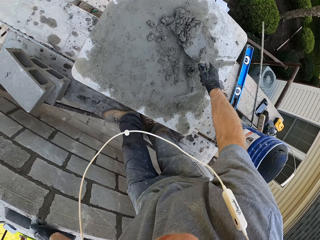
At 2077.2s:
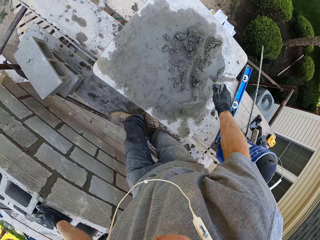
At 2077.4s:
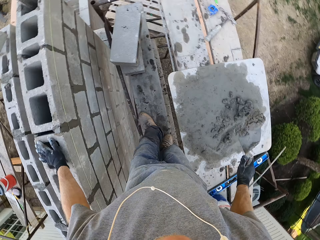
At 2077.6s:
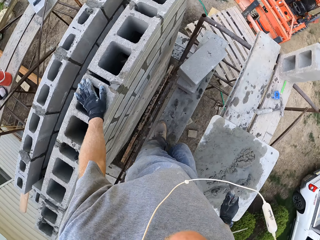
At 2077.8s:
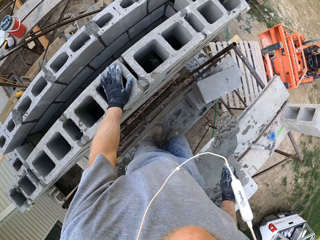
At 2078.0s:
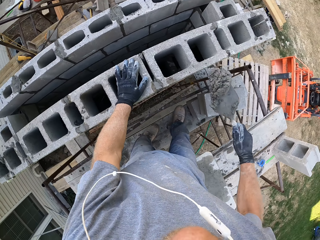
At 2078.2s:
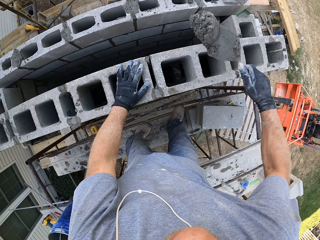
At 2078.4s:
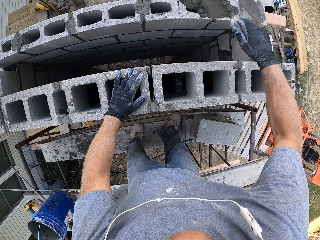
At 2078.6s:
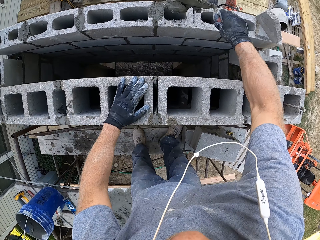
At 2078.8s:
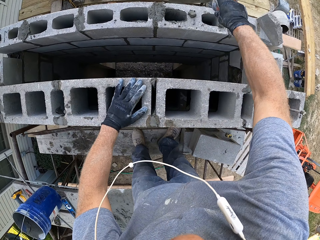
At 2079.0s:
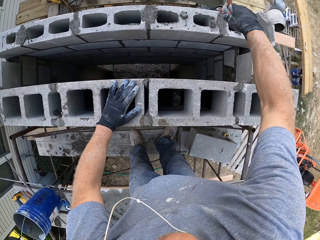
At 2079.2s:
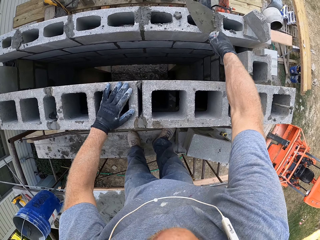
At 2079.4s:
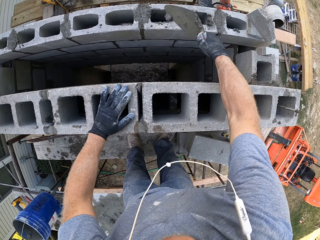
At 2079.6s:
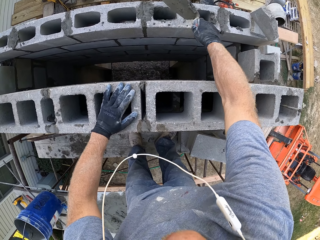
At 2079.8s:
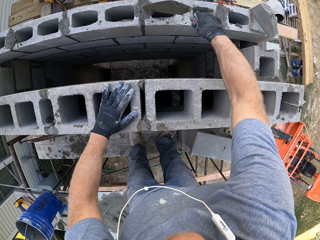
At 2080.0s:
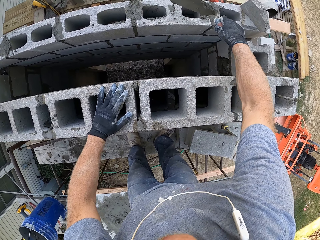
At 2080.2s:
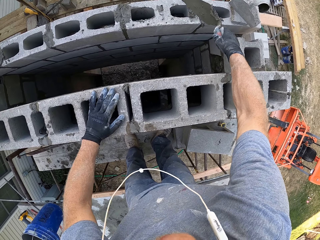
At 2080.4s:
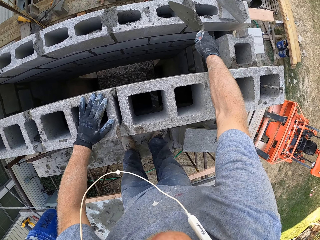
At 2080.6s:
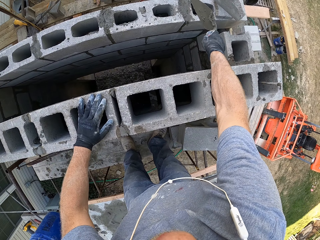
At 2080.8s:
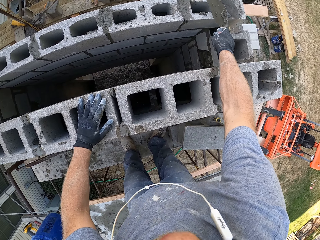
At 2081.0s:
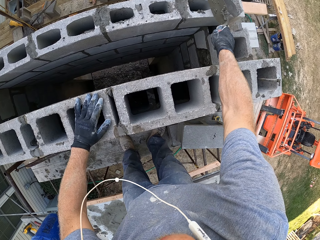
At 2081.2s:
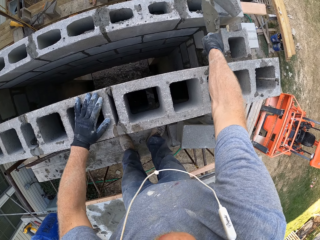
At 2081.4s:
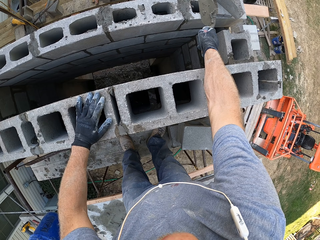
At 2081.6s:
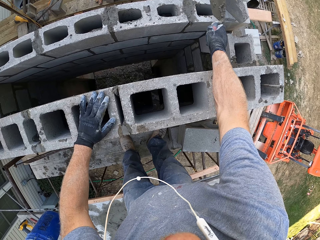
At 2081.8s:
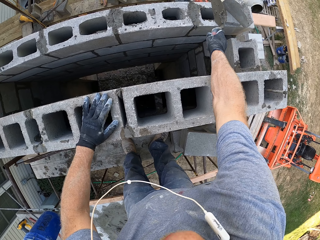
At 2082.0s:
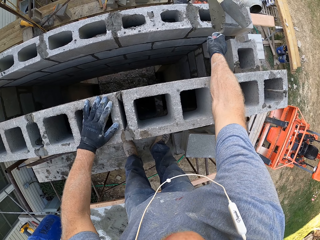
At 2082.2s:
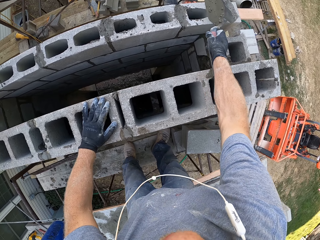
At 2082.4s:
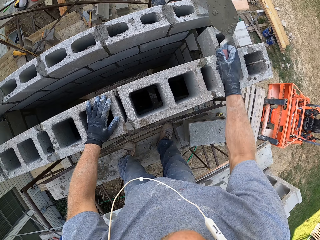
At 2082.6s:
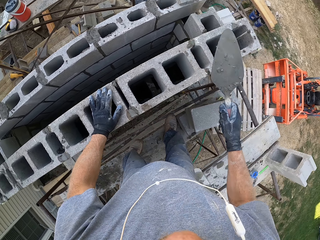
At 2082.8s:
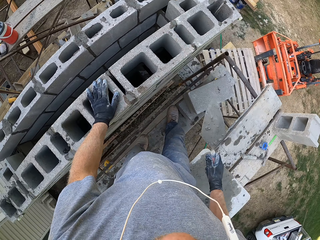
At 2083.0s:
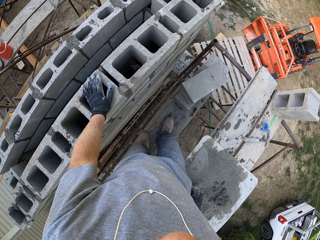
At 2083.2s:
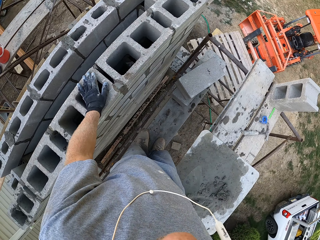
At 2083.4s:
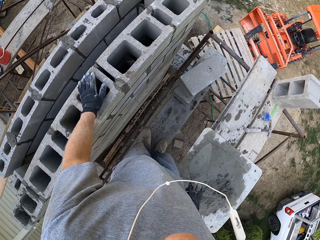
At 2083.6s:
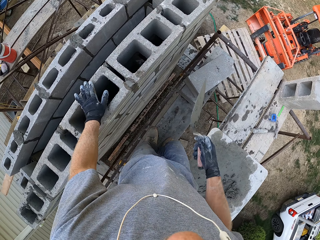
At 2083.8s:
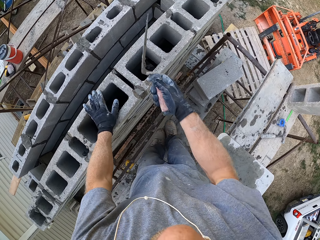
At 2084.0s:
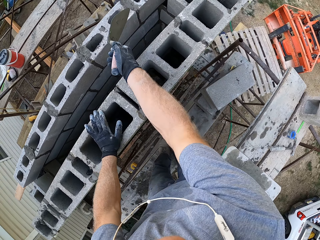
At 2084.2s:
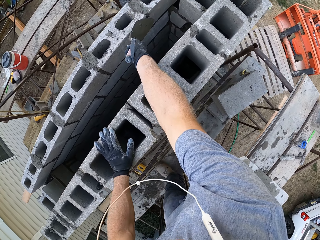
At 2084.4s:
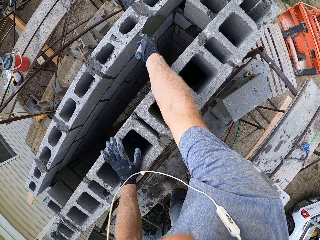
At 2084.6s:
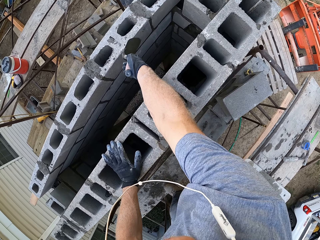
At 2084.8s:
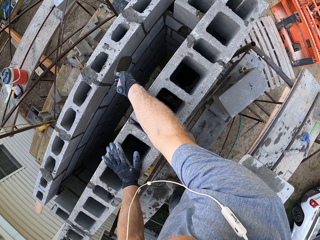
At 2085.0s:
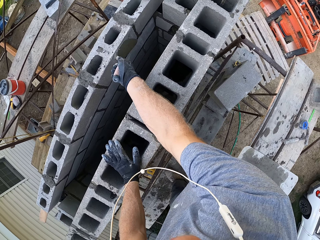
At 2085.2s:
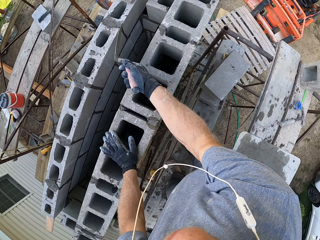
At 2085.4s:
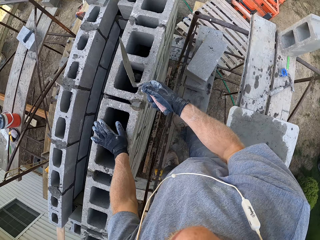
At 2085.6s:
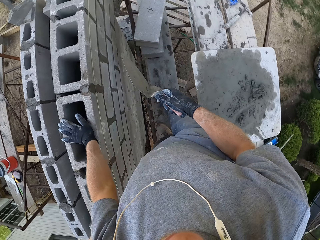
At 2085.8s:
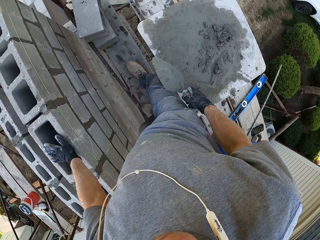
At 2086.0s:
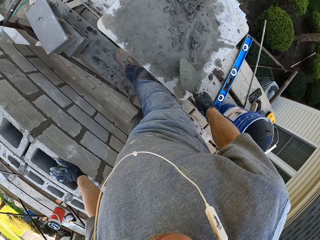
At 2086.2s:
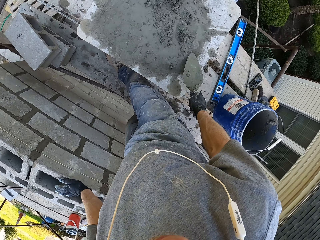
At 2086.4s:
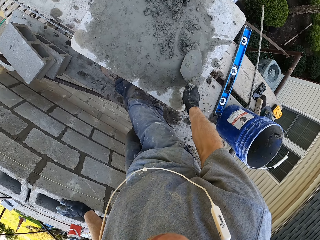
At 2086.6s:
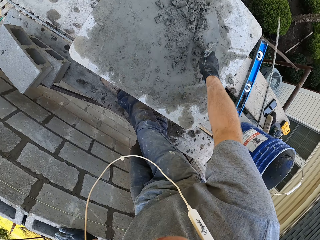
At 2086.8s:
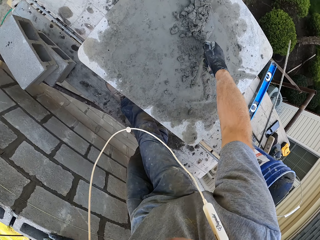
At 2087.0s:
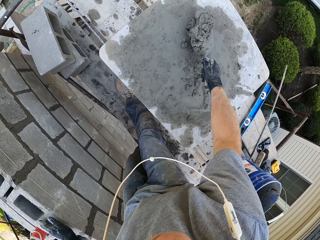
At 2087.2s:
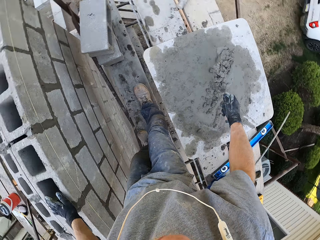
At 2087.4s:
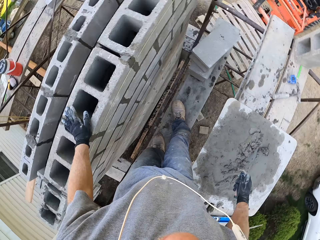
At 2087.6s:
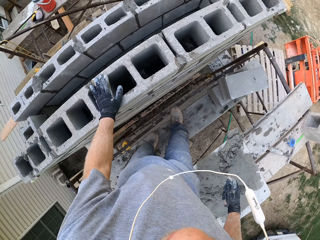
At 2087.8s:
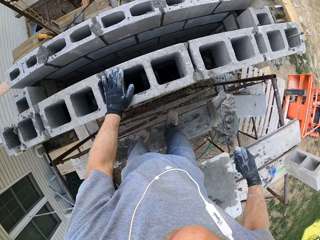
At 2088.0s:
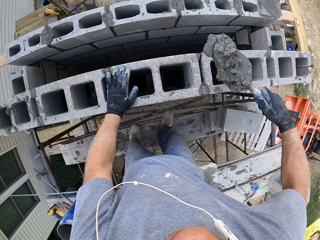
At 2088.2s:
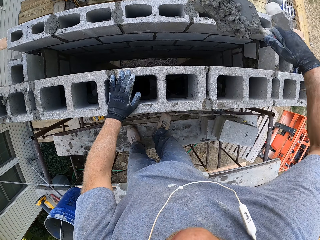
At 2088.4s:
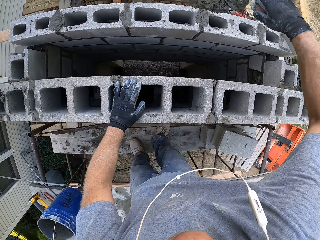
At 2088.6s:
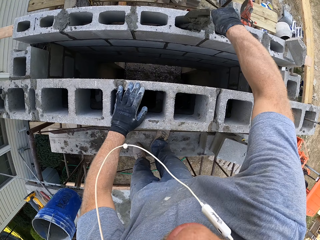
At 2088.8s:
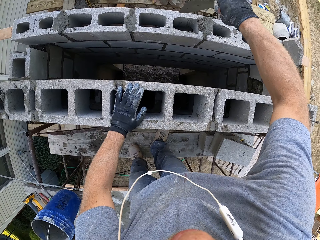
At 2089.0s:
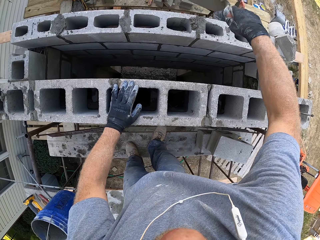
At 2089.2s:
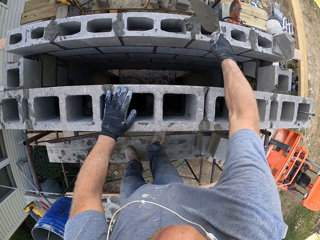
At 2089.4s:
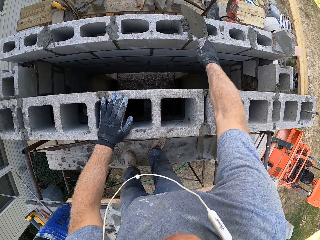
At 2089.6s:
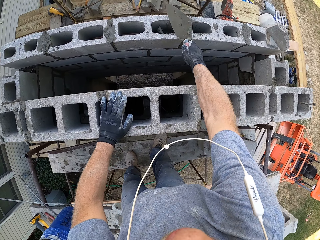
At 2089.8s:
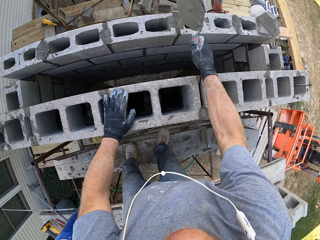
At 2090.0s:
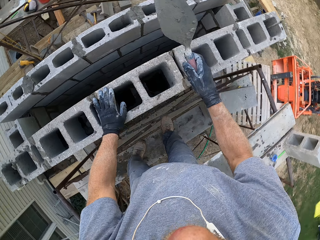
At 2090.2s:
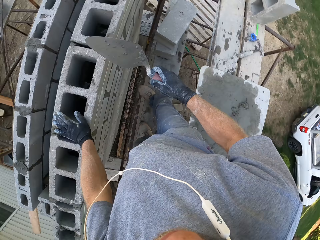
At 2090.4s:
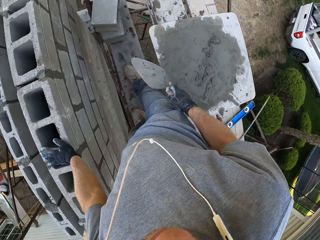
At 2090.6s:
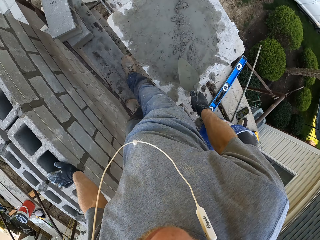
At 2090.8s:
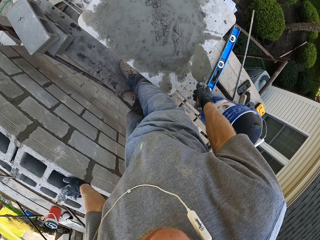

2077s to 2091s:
The camera wearer scoops some mortar. They pour the mortar. They push the mortar in the wall. They plaster the wall. They scoop some mortar. They pour the mortar.

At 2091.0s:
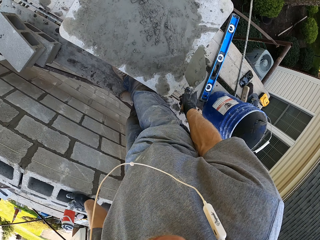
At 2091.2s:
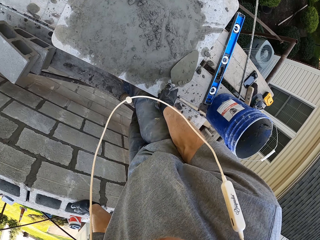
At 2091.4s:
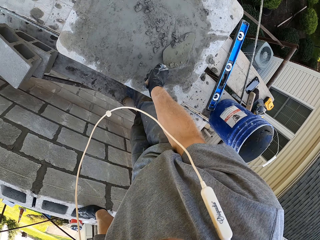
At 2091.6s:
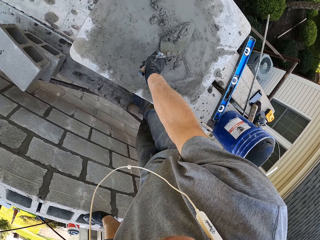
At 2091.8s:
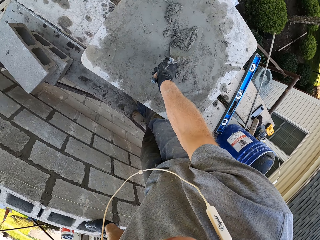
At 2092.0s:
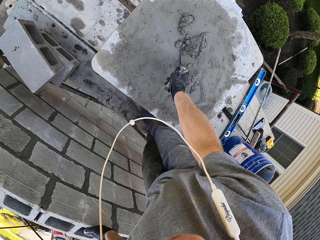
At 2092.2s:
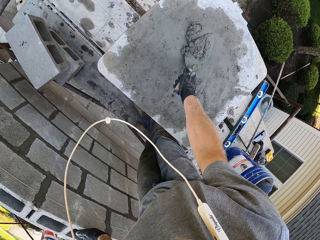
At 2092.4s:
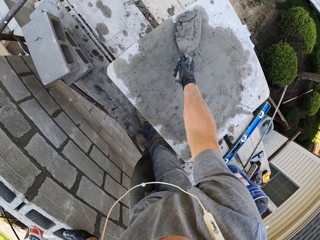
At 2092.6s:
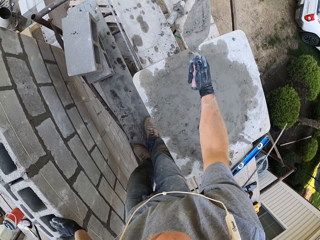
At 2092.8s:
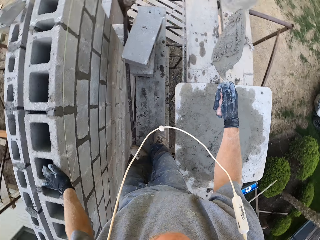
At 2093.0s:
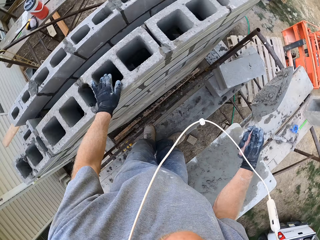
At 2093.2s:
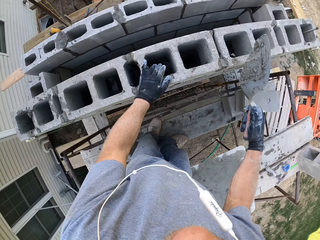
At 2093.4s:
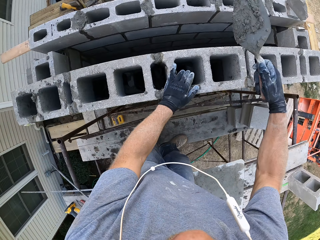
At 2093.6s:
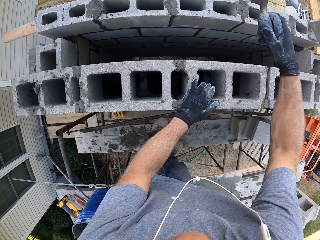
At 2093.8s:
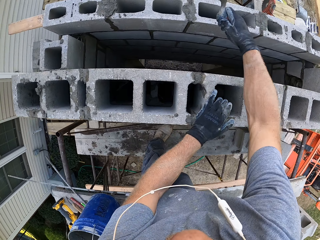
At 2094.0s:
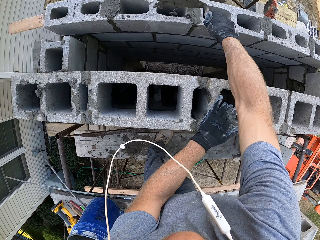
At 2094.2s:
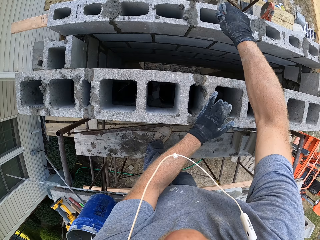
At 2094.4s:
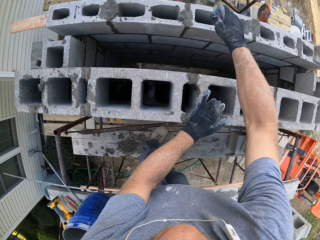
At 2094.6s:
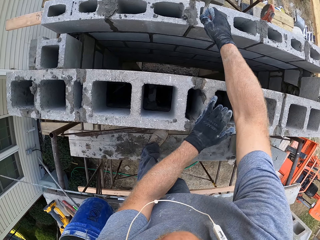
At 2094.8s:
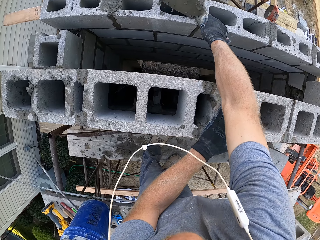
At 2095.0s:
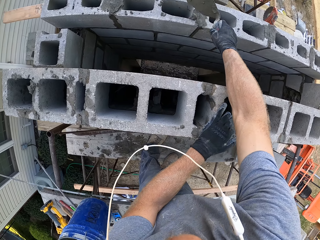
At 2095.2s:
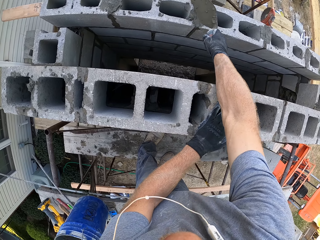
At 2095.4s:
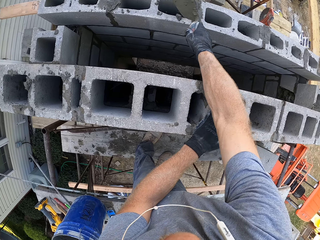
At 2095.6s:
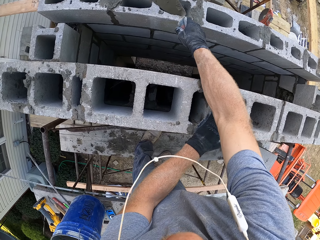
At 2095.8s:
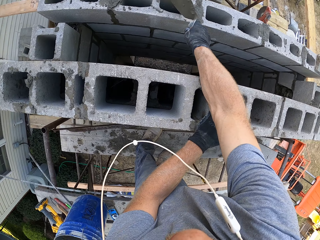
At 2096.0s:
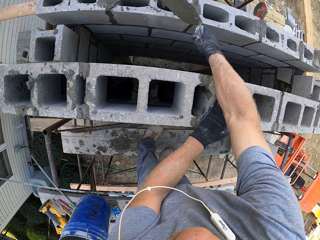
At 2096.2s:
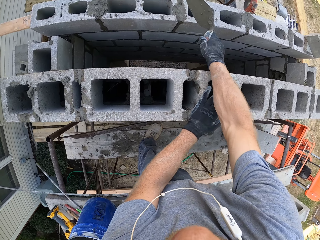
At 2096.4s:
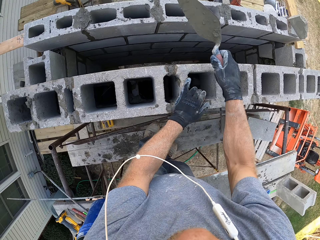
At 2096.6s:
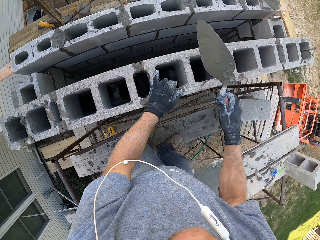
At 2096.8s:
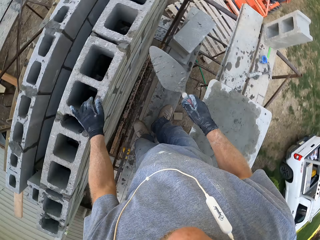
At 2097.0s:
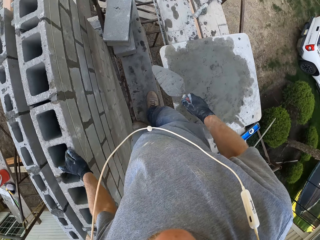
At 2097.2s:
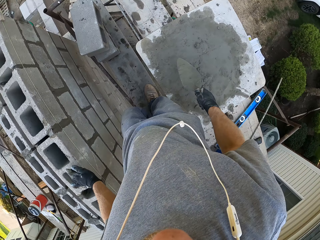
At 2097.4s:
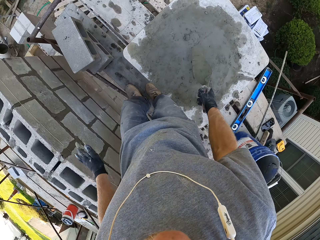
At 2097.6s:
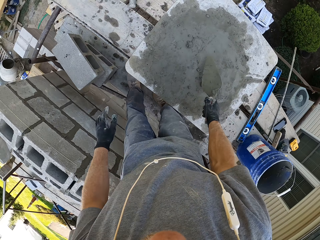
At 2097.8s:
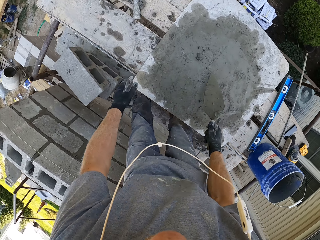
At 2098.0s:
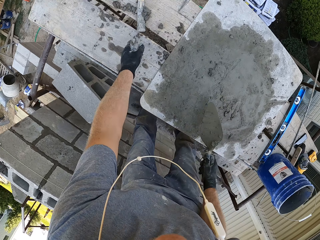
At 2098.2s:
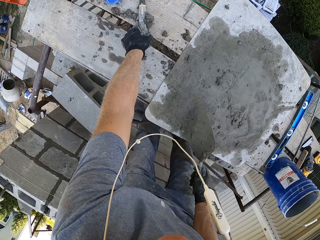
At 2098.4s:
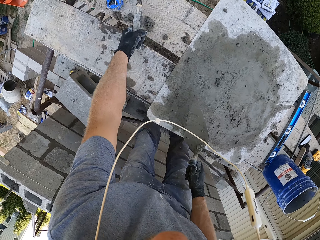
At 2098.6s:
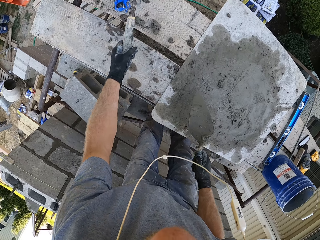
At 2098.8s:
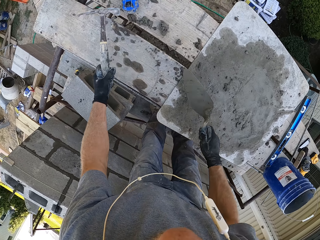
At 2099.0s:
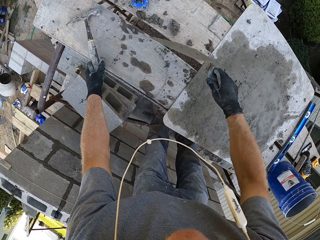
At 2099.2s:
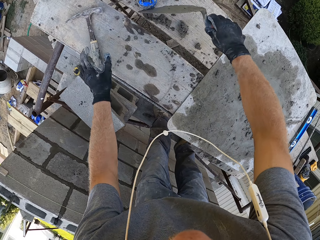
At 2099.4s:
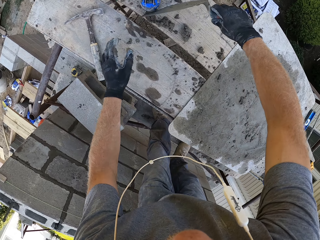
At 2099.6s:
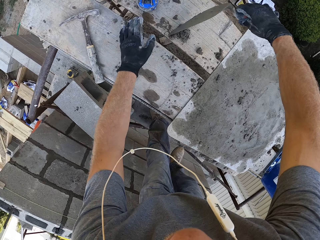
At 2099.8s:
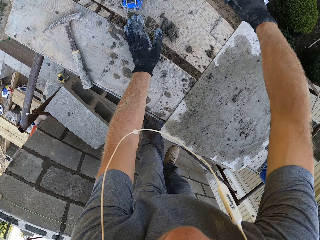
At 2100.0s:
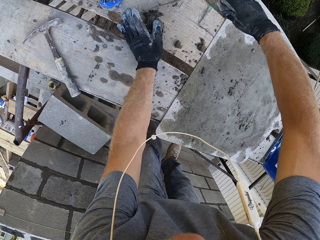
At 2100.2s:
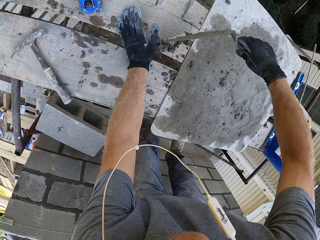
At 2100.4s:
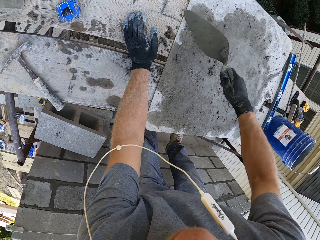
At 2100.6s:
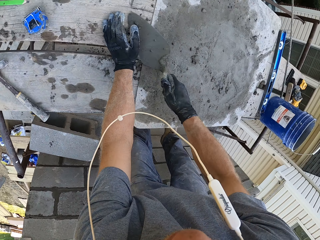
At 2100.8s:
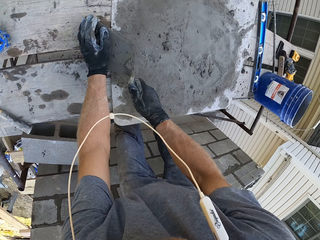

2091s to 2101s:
The camera wearer scoops some mortar. They pour the mortar. They move a rock hammer. They pick up the hammer. They gather some mortar.
